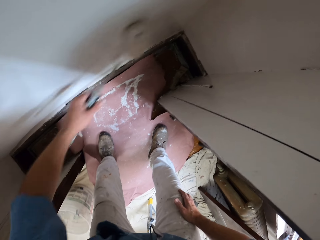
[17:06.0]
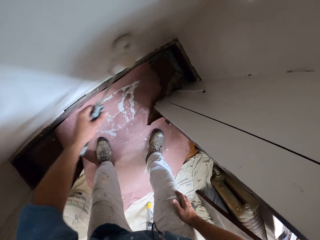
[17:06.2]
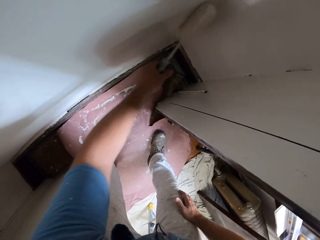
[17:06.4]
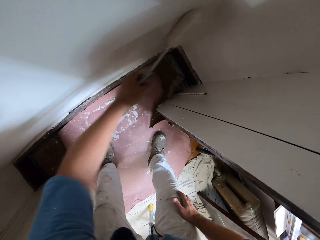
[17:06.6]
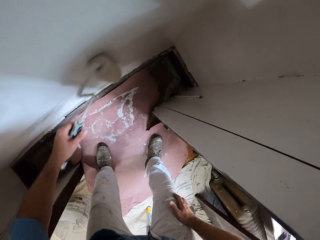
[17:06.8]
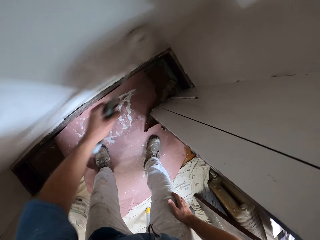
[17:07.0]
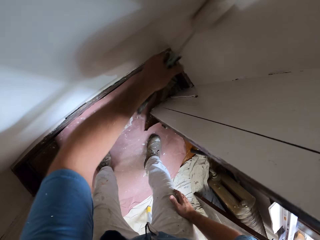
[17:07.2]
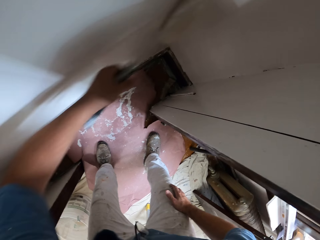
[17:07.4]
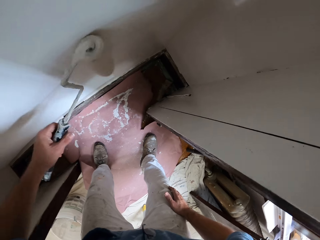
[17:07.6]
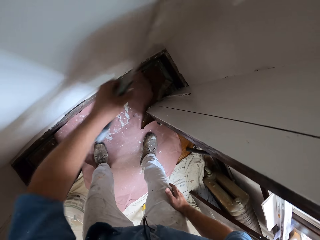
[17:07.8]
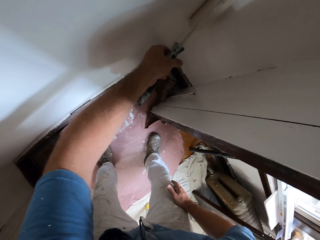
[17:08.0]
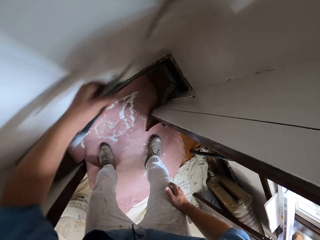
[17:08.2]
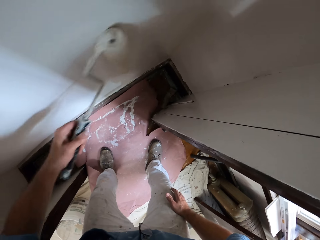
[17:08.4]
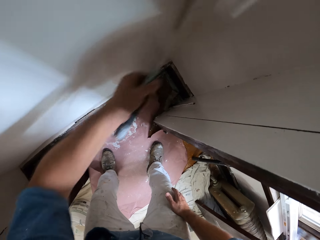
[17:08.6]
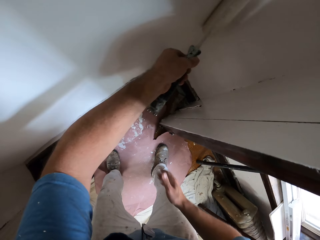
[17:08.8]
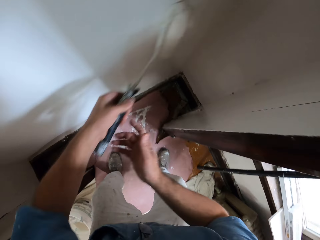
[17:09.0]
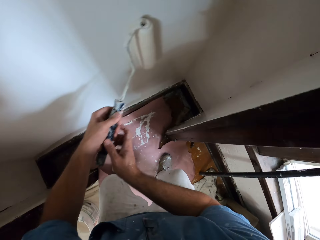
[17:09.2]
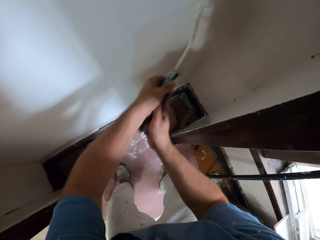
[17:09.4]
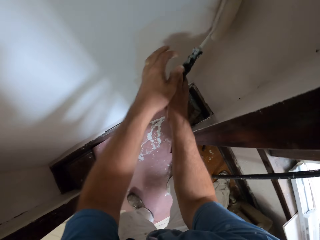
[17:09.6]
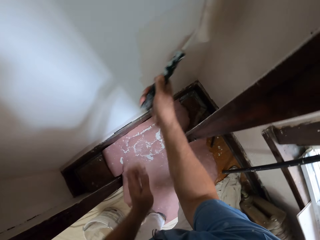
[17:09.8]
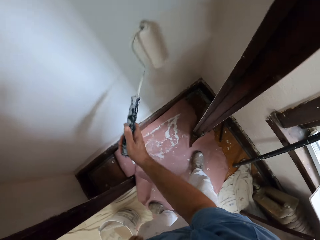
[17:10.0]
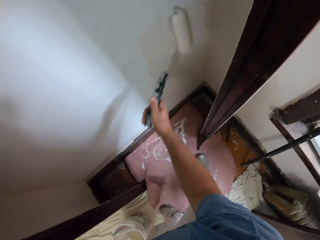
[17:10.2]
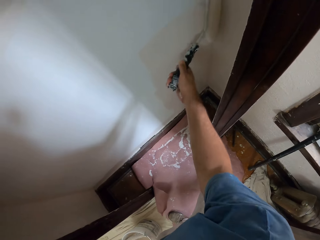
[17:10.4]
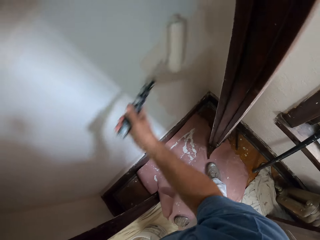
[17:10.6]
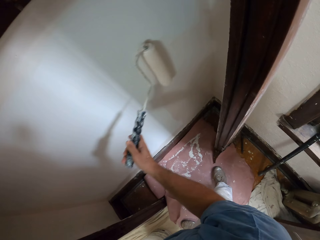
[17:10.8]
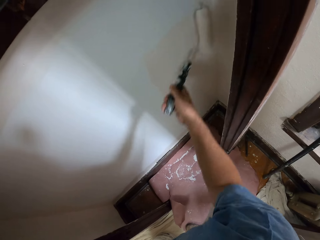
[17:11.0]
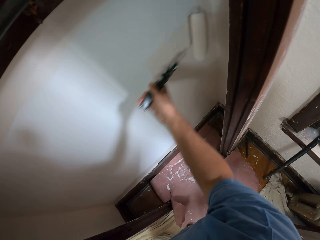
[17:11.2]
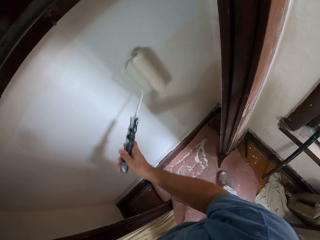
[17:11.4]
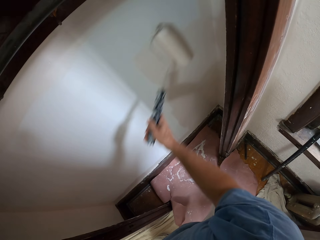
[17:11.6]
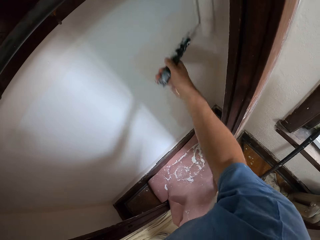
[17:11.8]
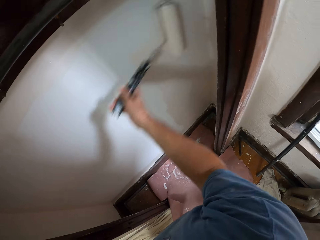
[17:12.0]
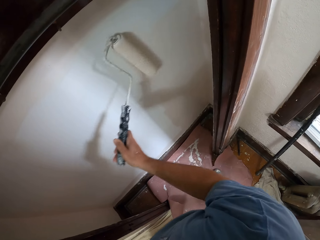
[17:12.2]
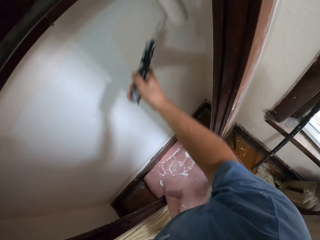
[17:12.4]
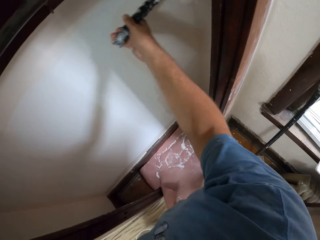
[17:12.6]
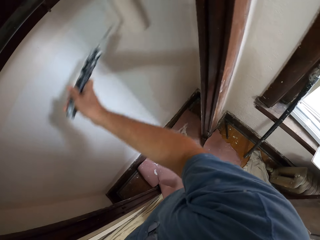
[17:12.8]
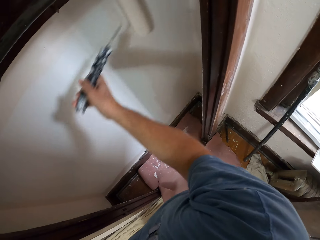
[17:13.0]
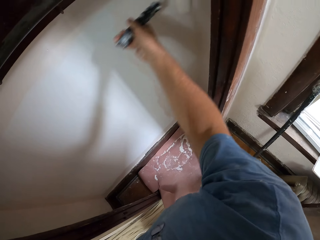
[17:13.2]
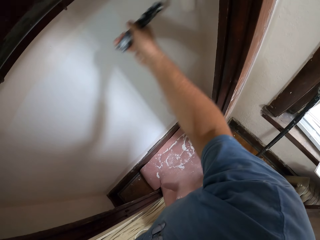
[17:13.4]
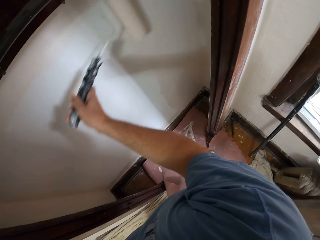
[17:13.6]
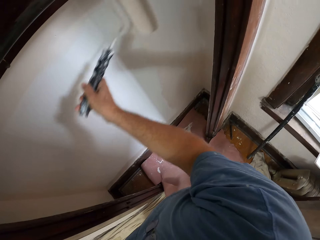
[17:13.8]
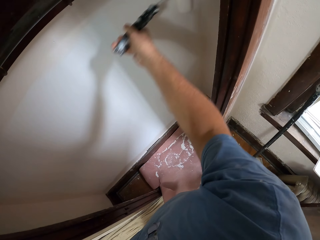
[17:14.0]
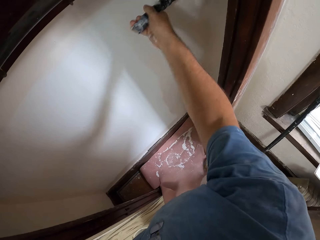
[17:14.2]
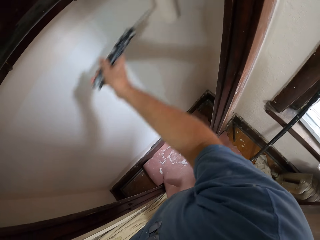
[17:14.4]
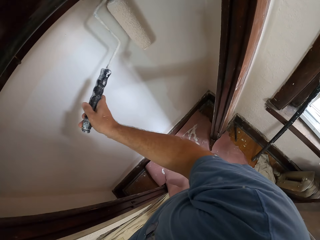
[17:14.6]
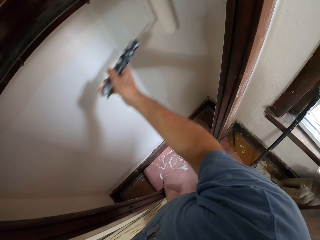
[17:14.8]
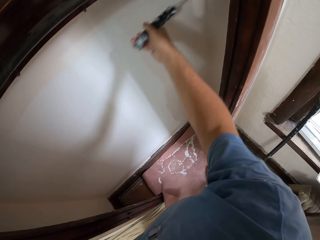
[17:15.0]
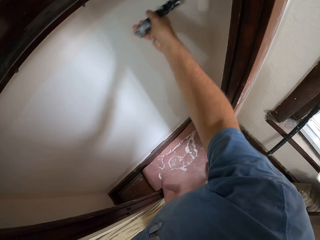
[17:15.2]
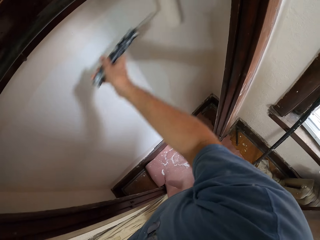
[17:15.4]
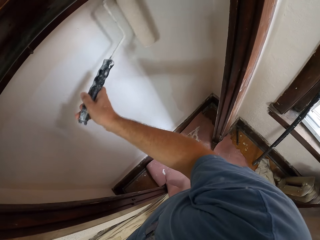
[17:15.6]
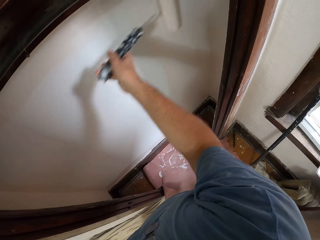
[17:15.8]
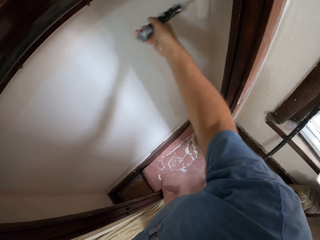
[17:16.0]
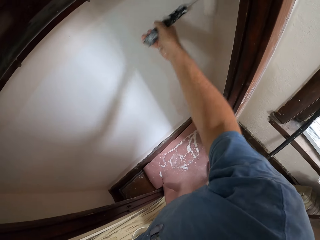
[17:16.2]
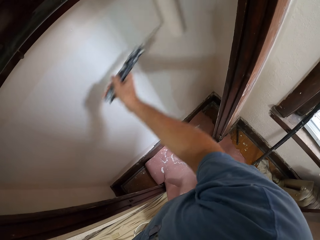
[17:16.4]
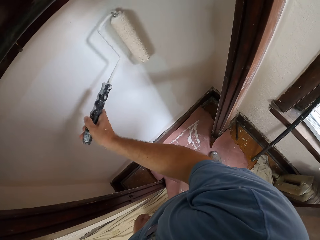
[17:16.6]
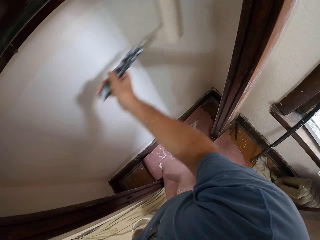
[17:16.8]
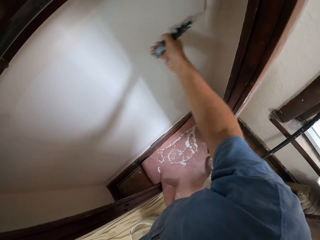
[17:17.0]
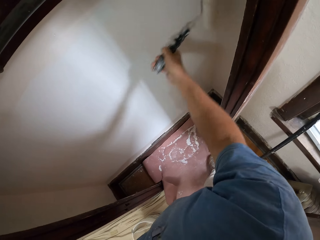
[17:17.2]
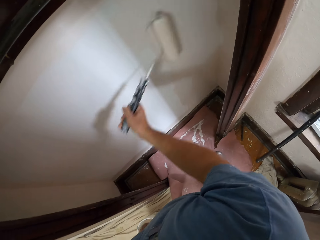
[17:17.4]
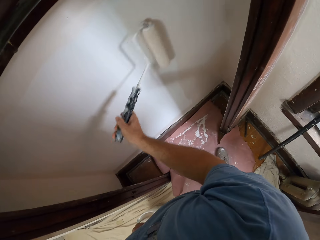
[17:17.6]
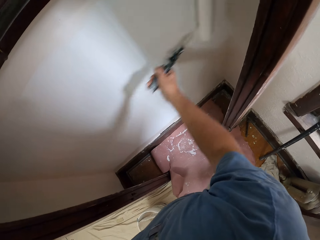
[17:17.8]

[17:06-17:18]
The camera wearer moves his hand towards the paint roller. He passes the paint roller to his right hand. He holds the paint roller with both his hands. He lets go of the paint roller. He paints the wall or wood with the paint roller.

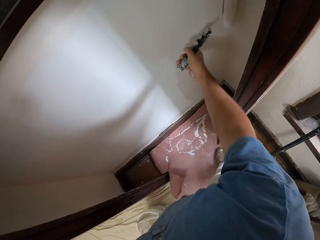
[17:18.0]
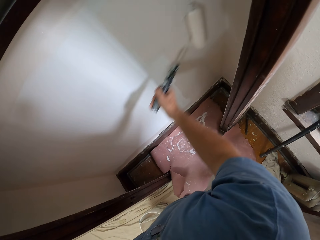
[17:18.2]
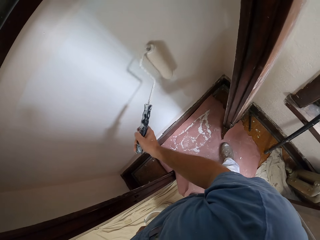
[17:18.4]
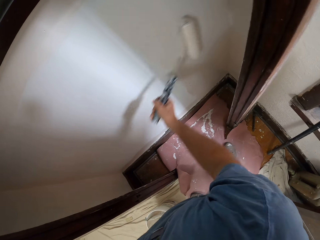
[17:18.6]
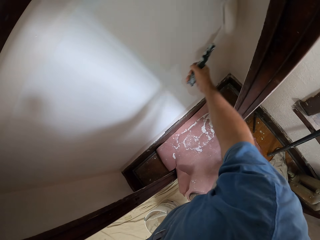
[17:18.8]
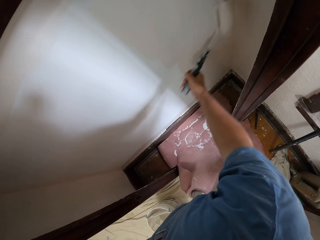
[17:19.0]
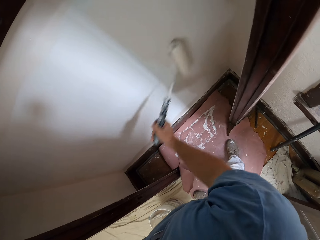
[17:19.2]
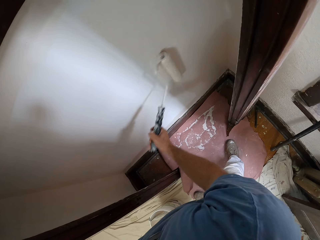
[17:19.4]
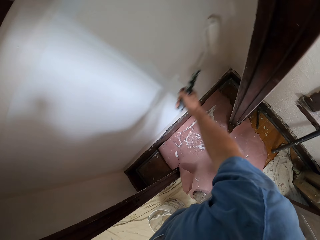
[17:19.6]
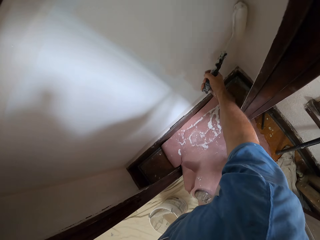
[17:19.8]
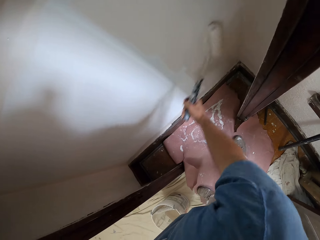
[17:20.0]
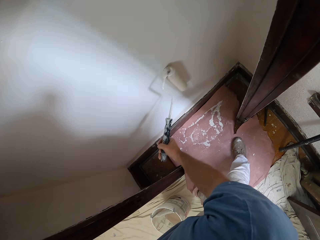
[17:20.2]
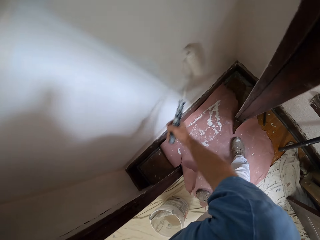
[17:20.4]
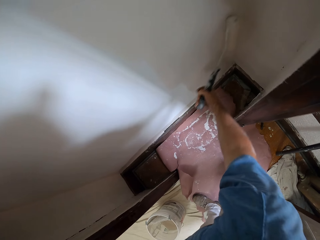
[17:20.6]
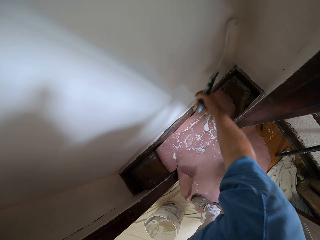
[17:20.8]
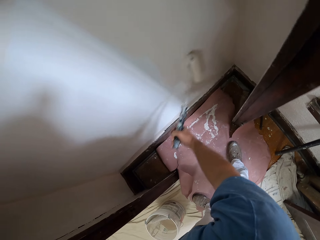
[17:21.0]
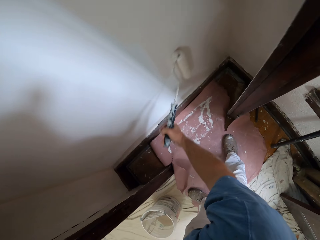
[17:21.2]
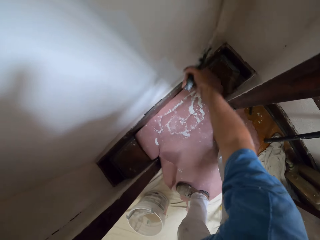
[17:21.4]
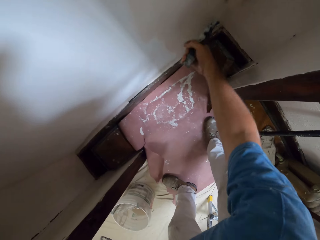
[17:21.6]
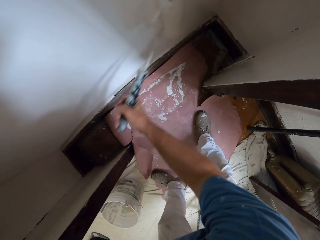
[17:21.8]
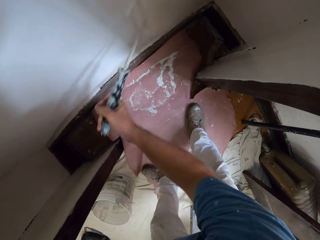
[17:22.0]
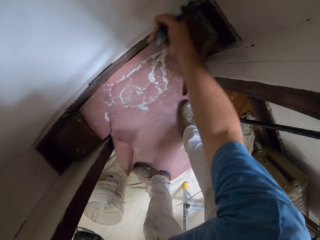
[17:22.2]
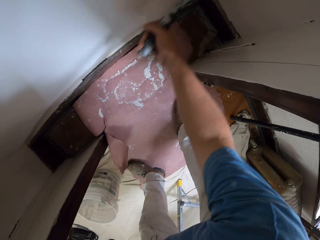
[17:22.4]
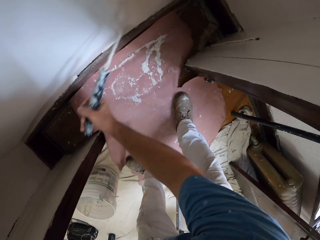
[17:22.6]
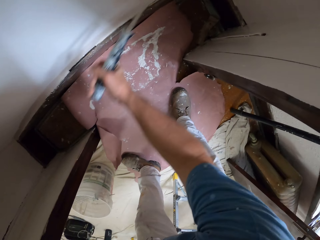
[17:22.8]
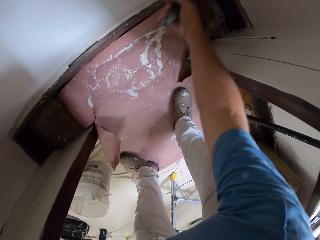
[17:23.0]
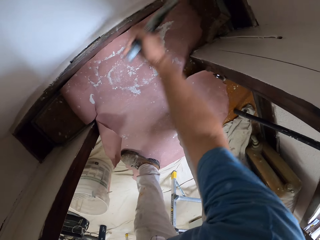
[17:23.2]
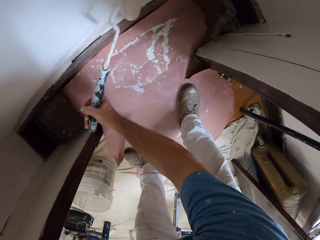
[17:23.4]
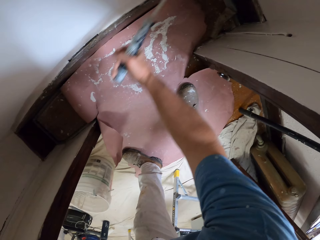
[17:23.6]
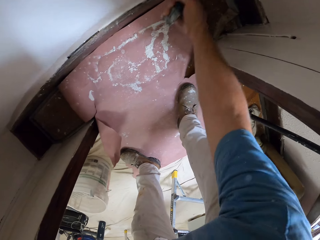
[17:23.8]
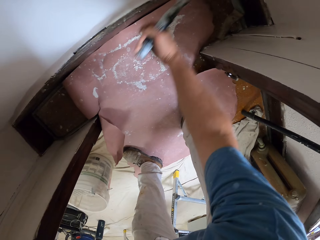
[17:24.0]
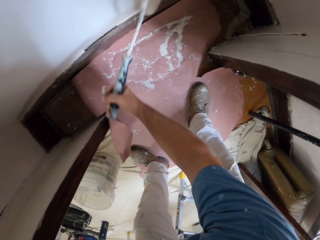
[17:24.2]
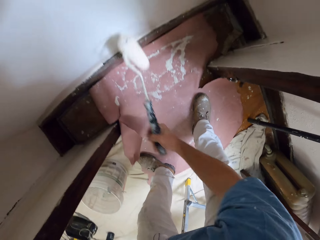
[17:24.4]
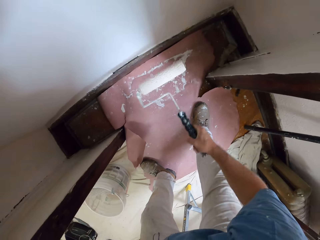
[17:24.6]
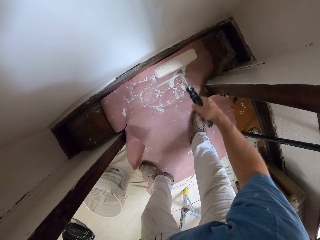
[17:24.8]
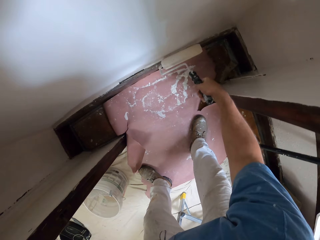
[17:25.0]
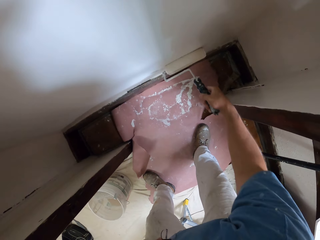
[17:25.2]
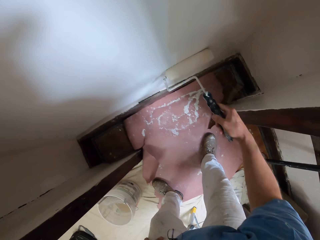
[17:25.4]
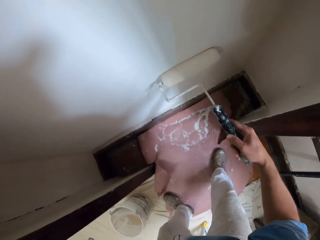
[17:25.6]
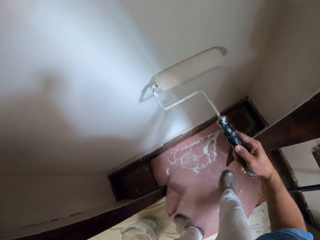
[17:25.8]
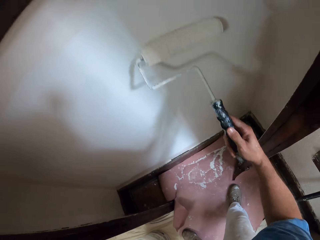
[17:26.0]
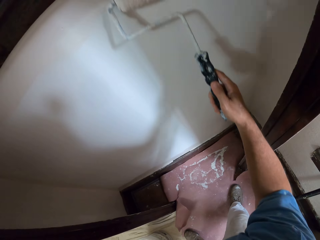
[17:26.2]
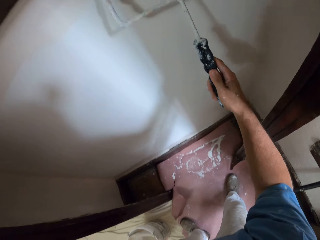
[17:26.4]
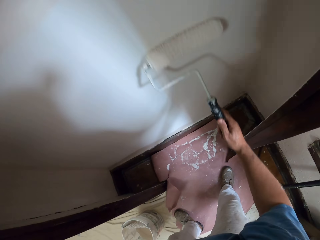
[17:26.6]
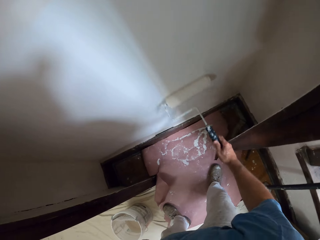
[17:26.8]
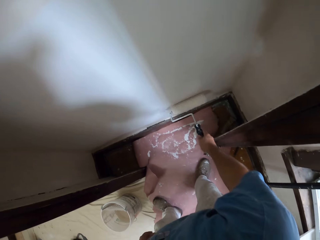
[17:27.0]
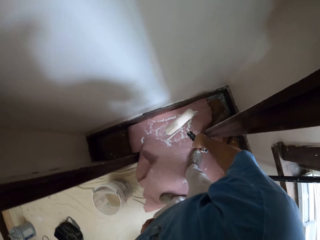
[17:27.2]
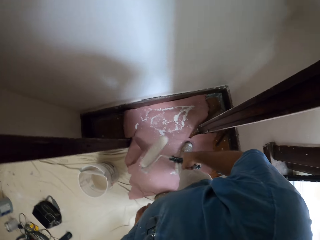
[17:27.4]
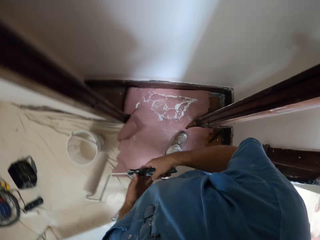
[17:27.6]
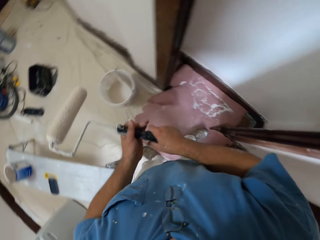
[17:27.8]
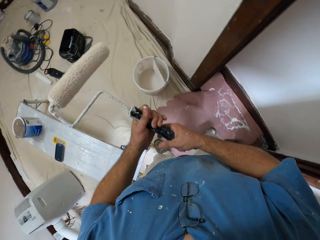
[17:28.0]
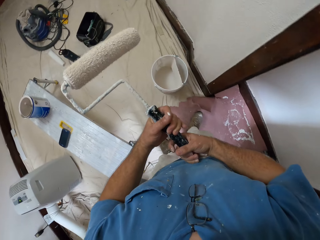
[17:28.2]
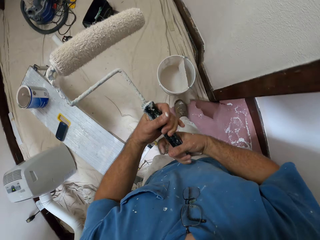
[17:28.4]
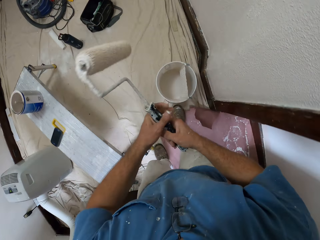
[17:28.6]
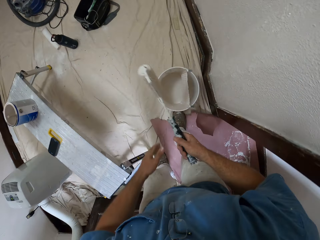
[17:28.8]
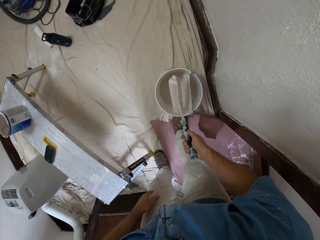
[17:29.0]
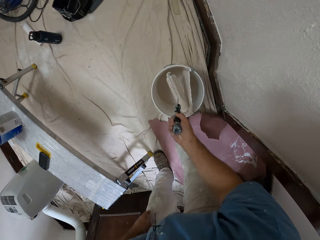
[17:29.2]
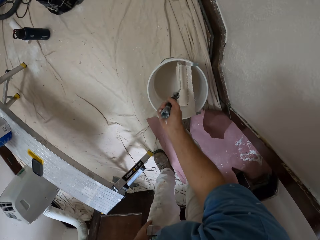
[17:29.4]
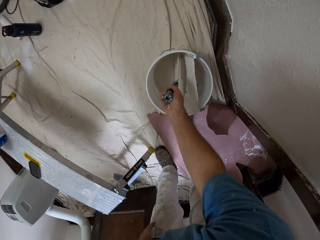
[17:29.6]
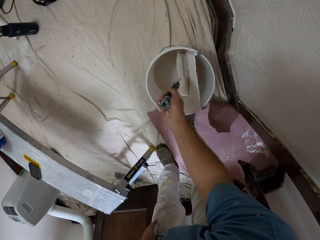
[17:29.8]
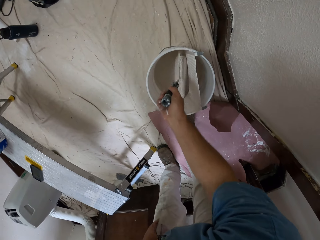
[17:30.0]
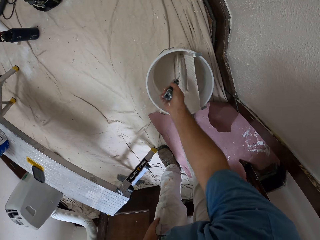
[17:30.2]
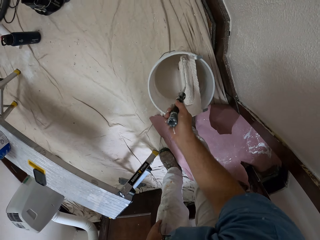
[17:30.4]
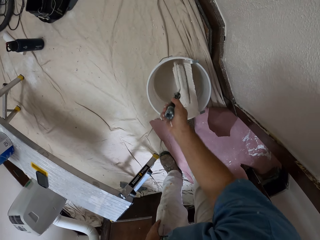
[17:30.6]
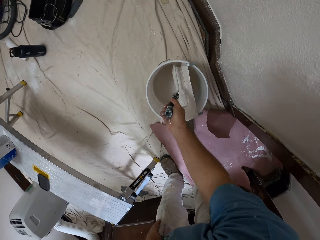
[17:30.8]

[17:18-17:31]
The camera wearer lowers the paint roller. He holds the paint roller with both his hands. He moves towards the bucket of paint. He adjusts the paint roller with both hands. He lets go of the paint roller. He rolls the paint roller in the bucket of paint. He dips the paint roller into the paint bucket with his right hand.
